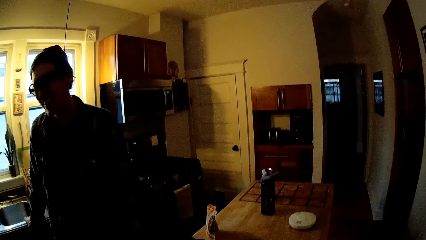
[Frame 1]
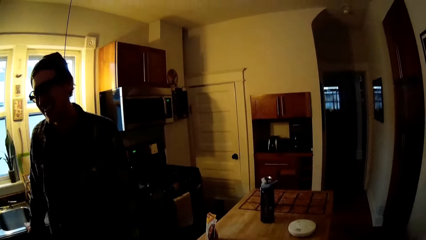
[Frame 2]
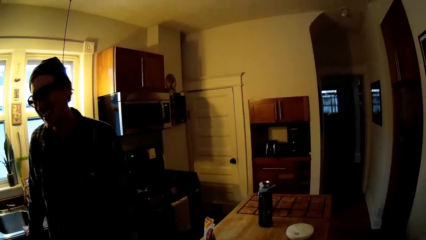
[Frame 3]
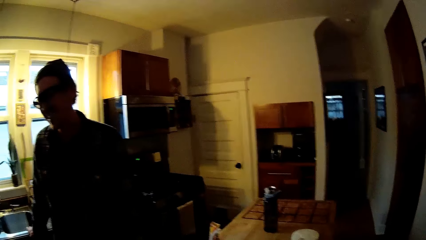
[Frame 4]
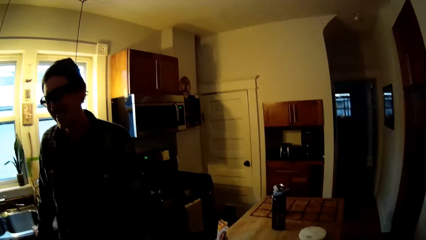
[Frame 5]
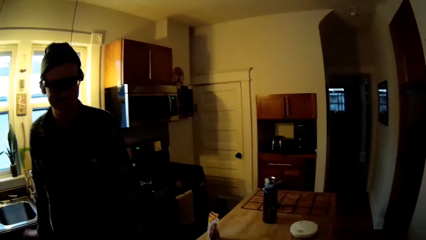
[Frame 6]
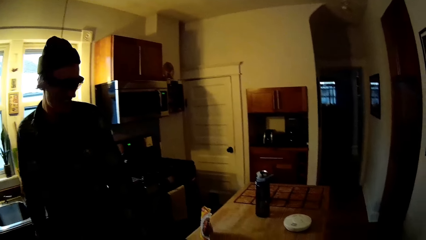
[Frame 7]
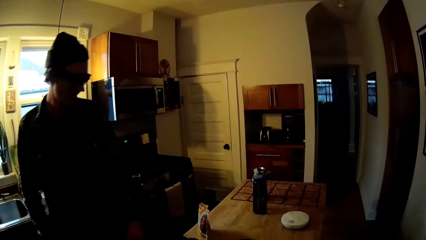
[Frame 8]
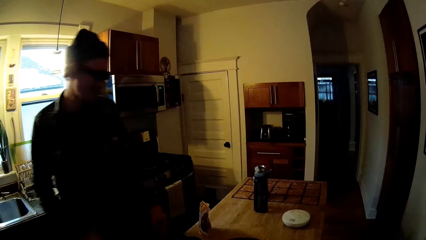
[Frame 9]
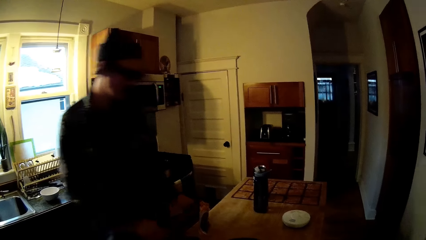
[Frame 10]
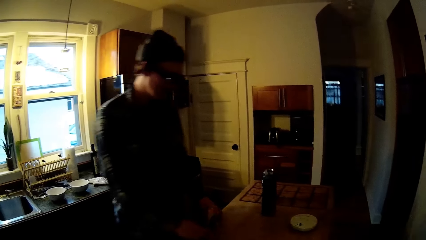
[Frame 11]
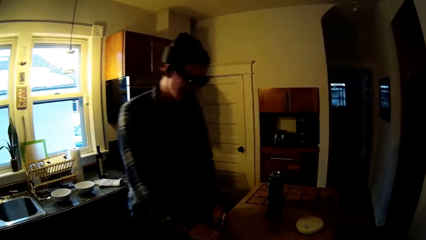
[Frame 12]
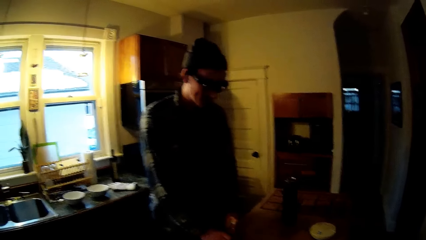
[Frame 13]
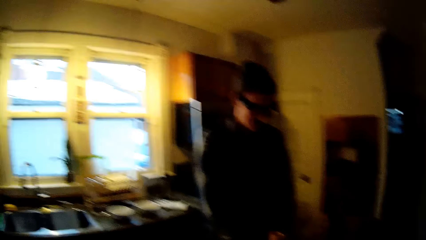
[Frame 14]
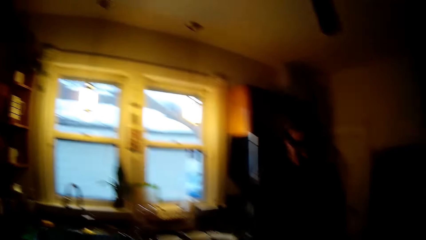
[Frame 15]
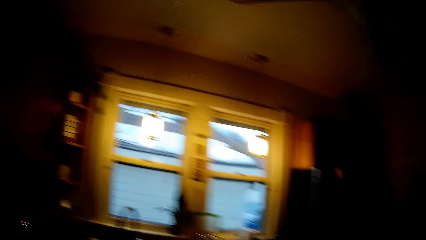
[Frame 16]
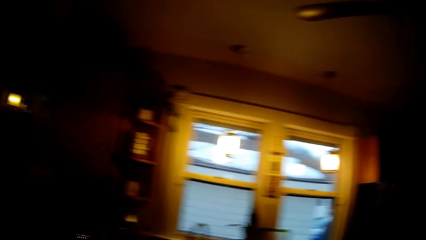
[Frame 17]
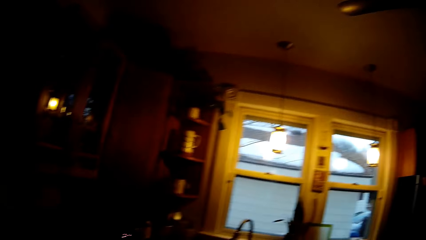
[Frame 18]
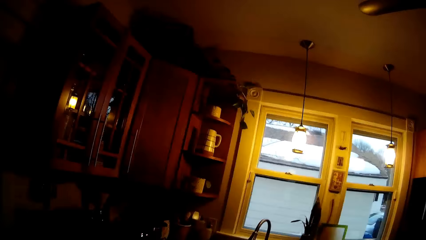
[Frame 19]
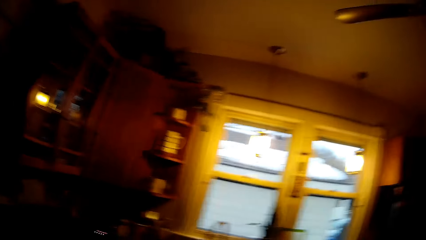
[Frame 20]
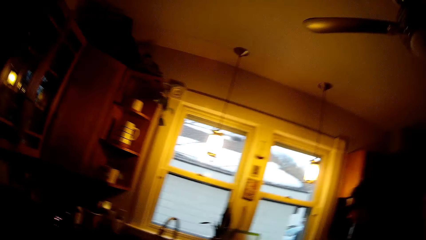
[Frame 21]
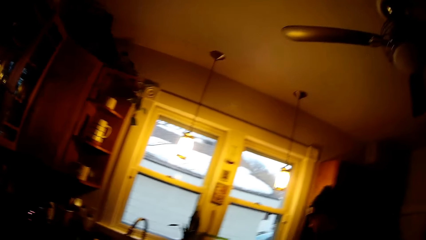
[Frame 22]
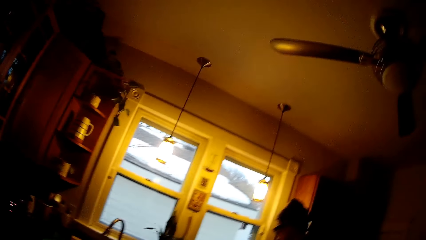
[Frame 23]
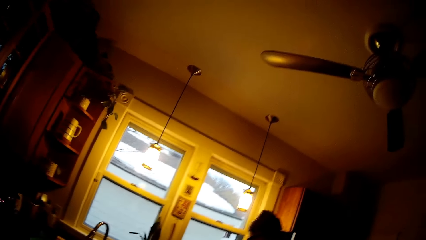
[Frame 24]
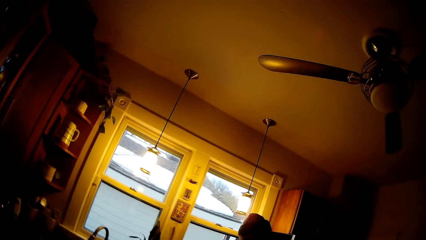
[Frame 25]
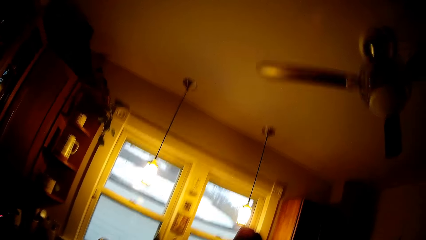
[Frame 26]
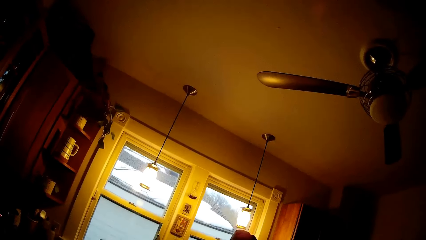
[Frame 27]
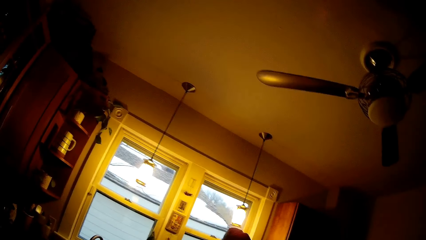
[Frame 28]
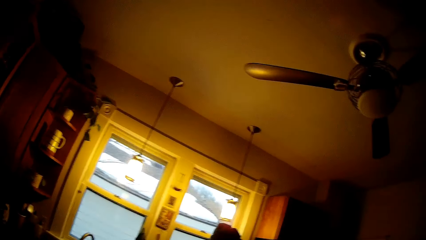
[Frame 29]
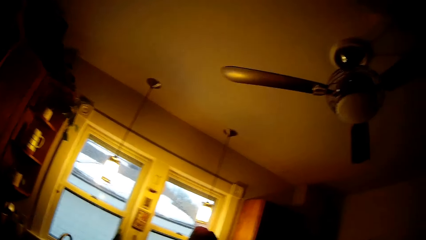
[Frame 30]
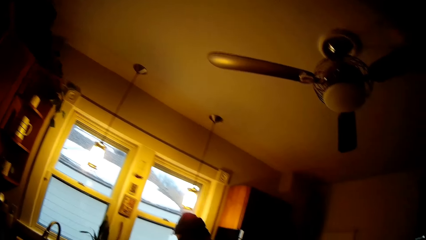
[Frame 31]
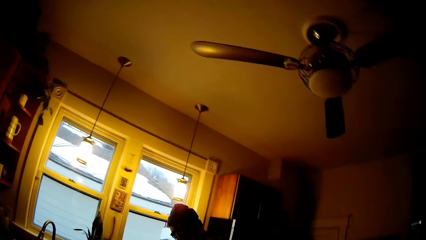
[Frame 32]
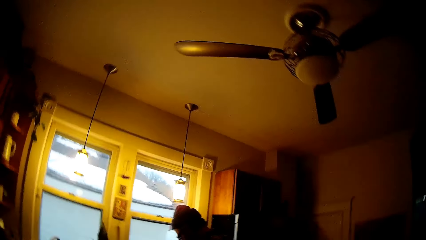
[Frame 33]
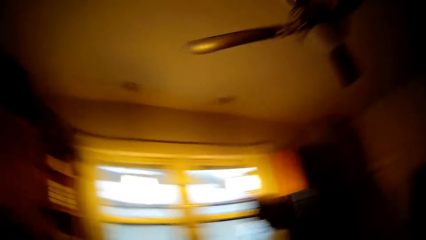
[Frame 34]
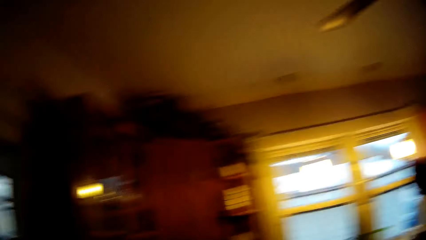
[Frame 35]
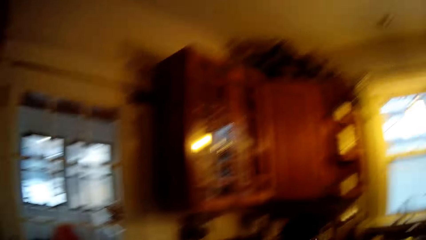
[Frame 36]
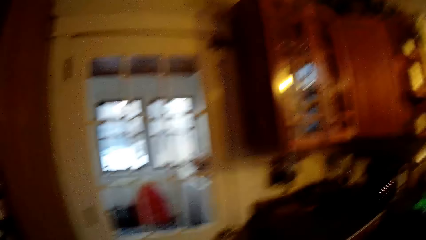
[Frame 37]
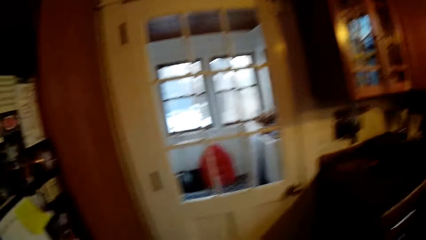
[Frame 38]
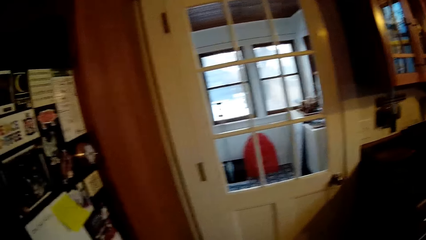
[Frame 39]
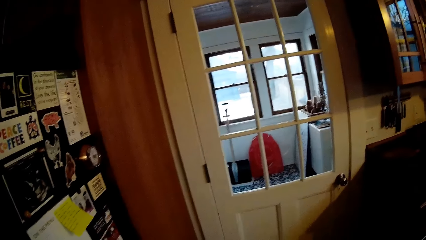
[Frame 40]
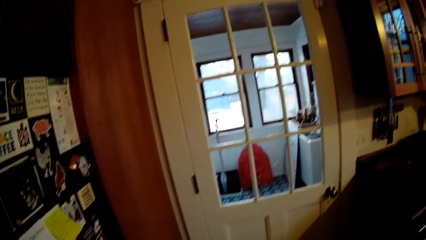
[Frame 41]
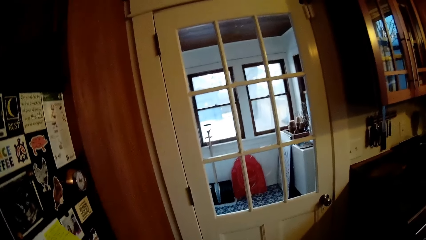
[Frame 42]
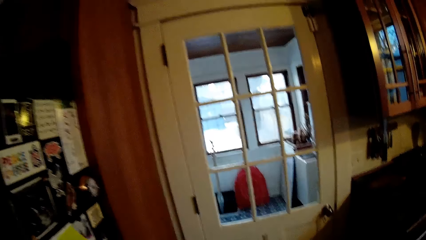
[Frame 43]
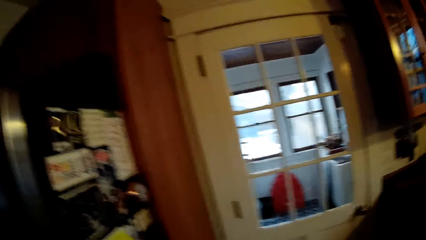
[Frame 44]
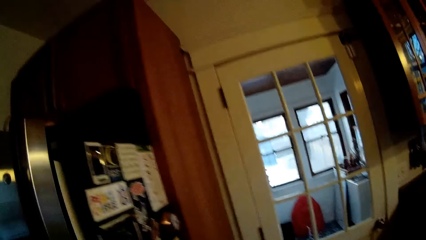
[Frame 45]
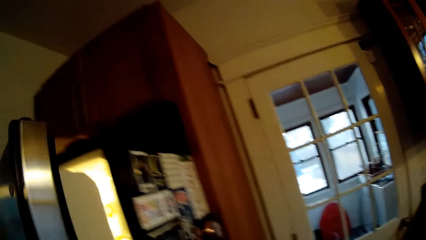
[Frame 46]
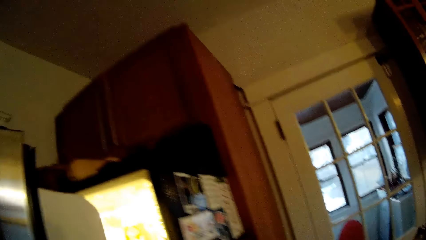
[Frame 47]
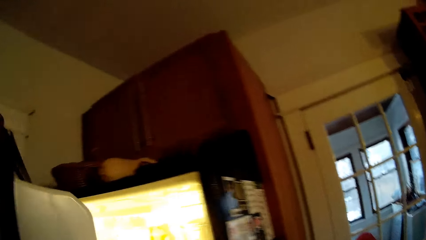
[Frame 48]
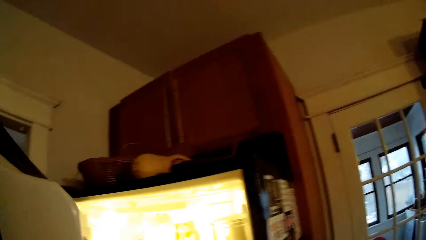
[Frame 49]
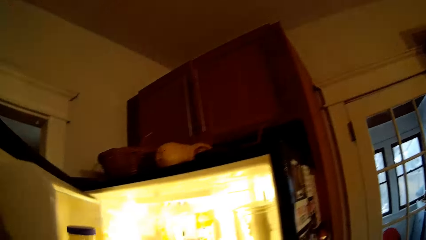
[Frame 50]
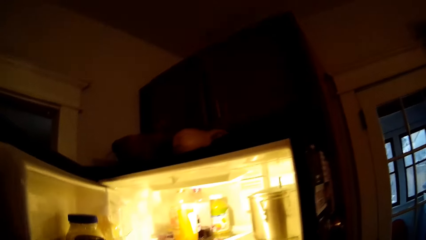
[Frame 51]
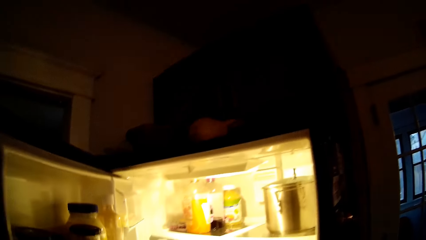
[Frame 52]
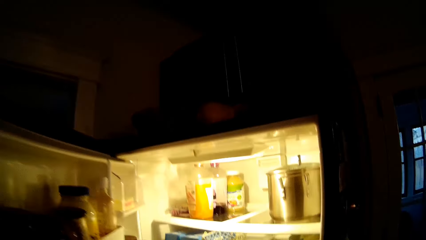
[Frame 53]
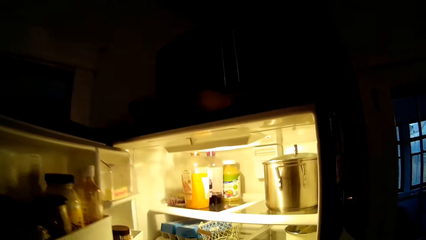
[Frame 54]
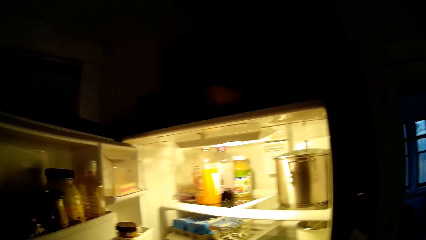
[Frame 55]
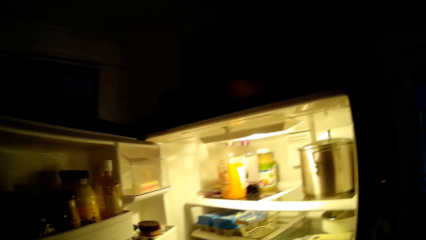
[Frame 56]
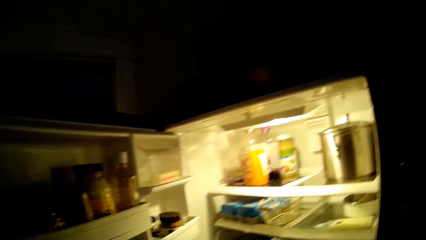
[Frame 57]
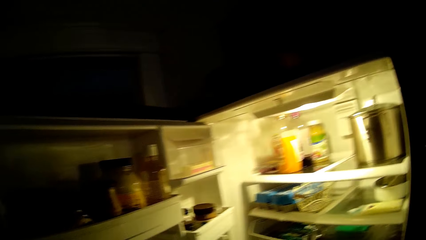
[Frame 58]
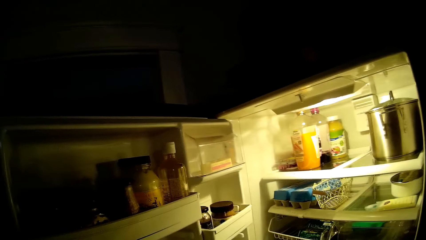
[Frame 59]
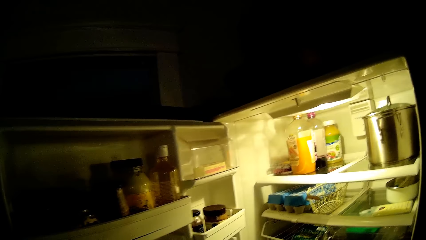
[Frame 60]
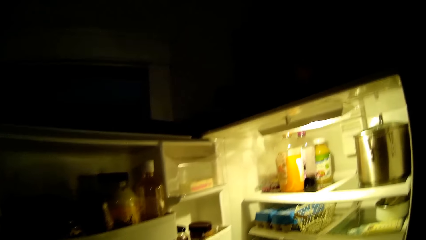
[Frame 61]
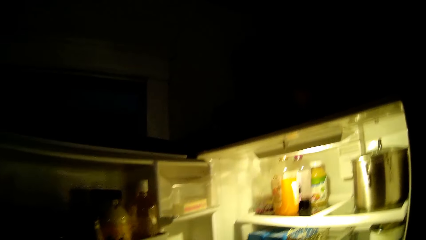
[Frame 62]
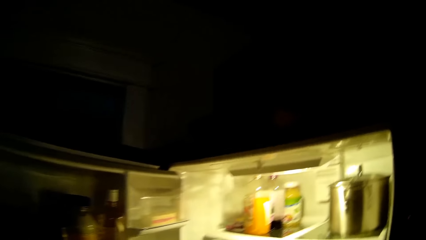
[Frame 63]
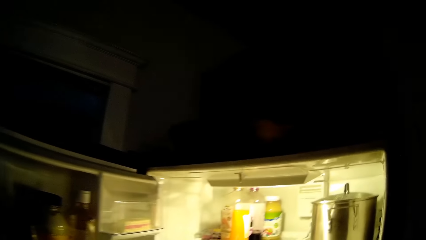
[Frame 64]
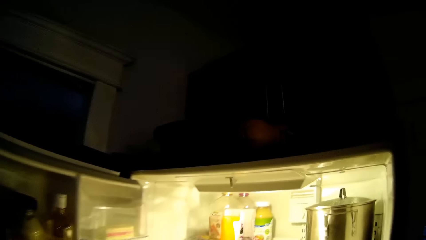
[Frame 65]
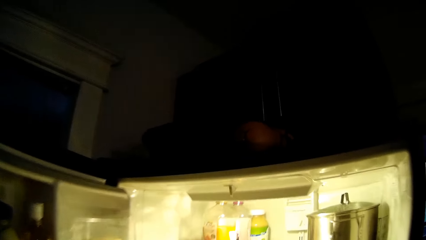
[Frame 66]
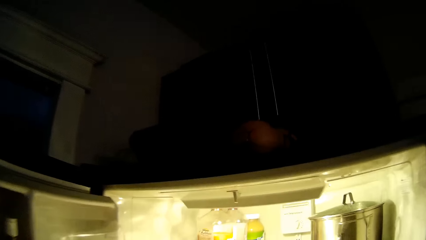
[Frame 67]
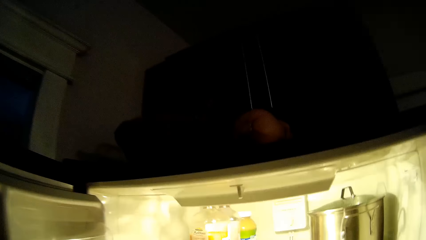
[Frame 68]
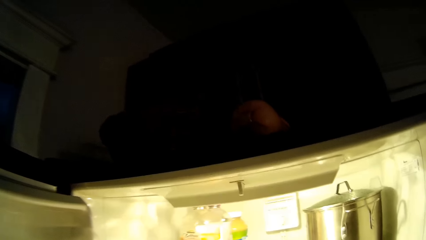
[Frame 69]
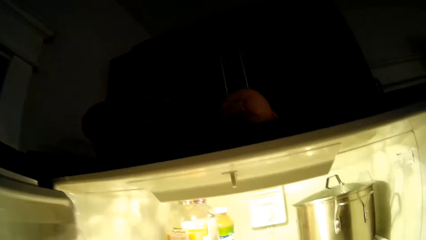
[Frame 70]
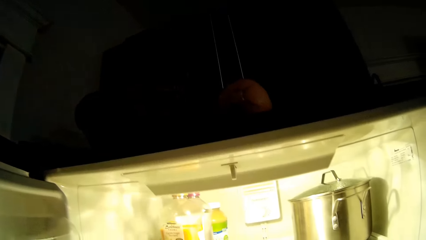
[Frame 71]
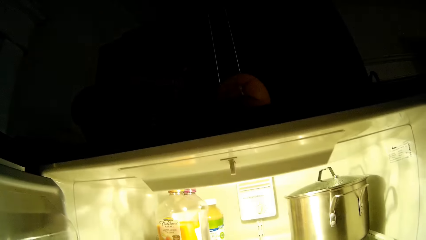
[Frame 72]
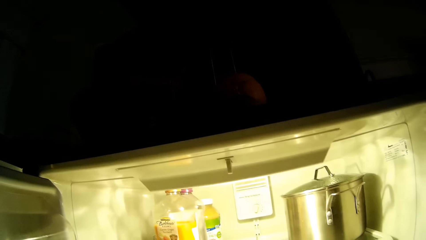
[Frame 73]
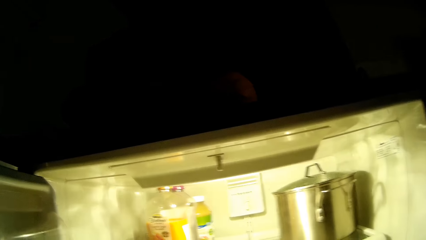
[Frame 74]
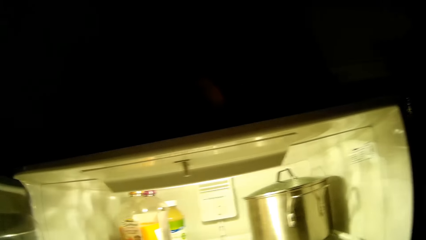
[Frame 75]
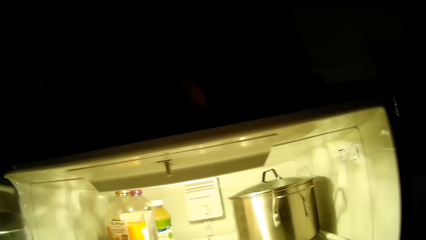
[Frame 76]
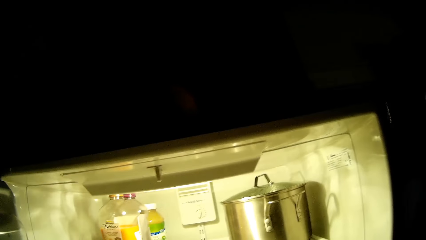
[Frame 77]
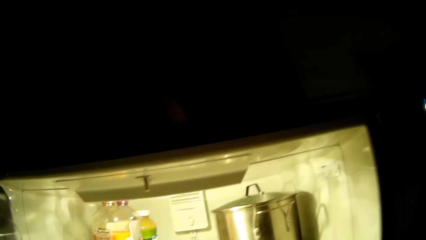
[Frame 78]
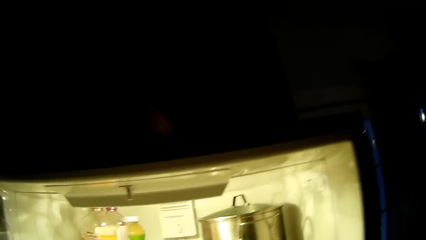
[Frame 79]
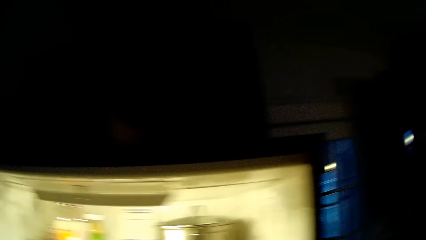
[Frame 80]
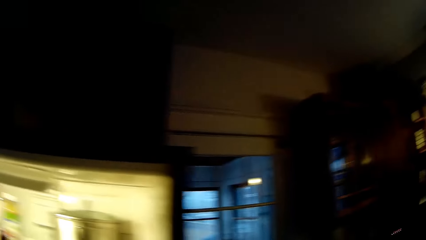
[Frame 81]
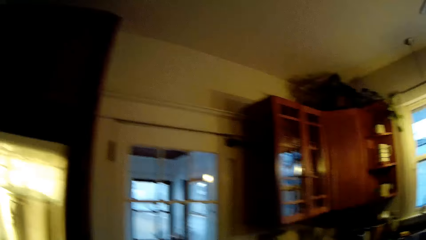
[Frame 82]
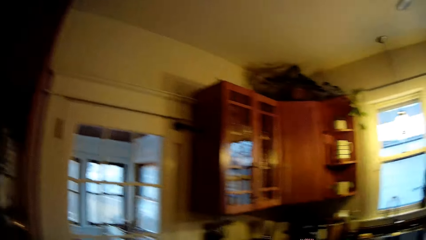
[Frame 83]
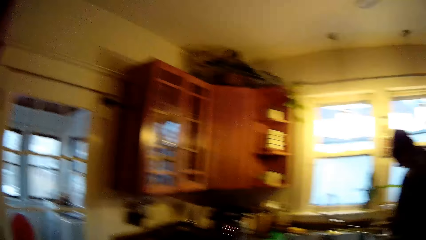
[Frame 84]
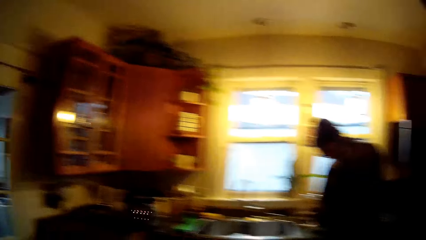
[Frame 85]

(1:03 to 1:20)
The man takes a pack of cereal from a kitchen table with both hands. The man walks to a kitchen sink. The camera wearer interacts with the man. She opens a refrigerator with her left hand.
